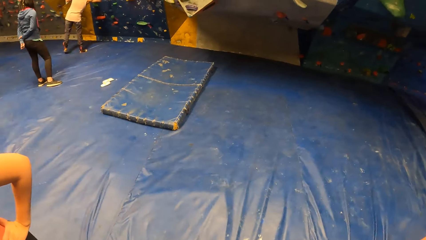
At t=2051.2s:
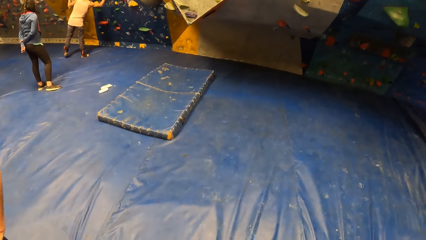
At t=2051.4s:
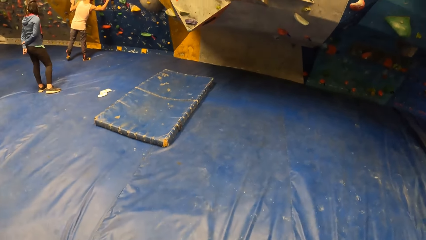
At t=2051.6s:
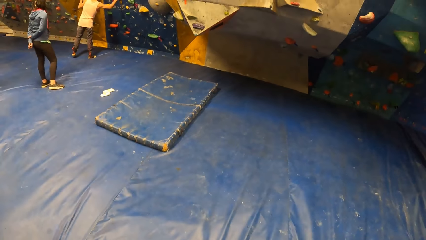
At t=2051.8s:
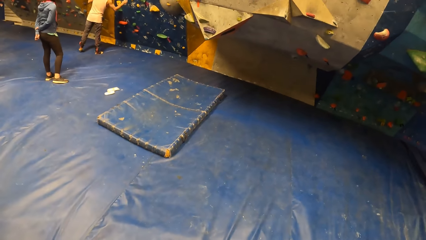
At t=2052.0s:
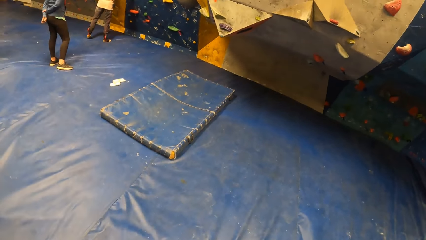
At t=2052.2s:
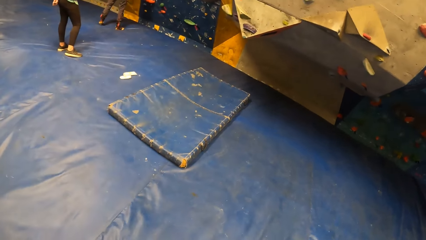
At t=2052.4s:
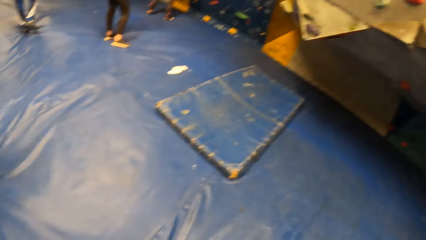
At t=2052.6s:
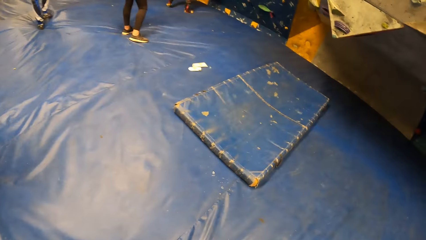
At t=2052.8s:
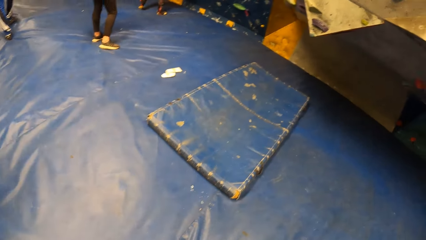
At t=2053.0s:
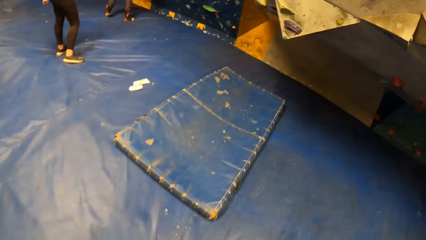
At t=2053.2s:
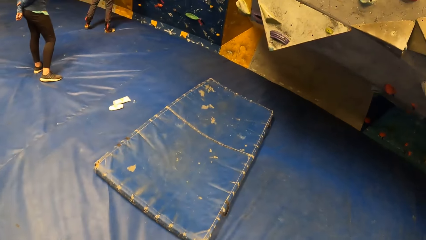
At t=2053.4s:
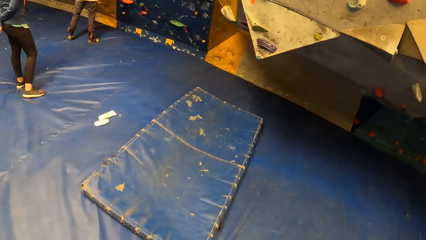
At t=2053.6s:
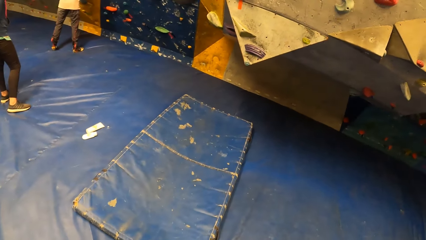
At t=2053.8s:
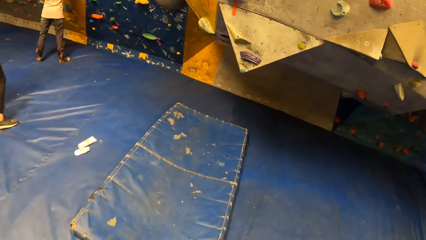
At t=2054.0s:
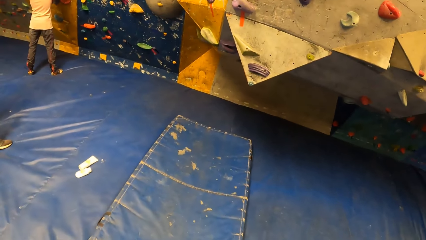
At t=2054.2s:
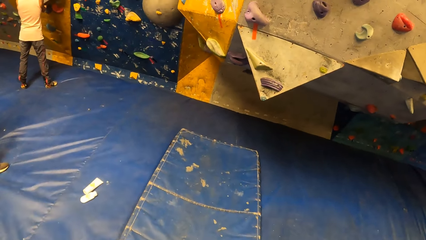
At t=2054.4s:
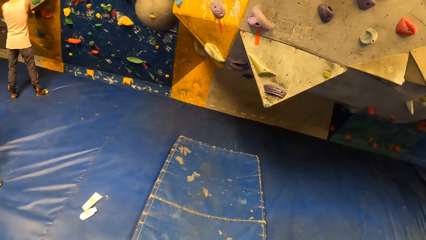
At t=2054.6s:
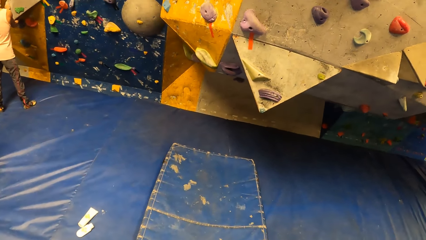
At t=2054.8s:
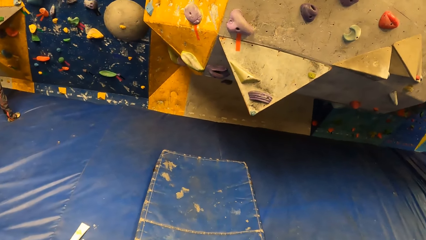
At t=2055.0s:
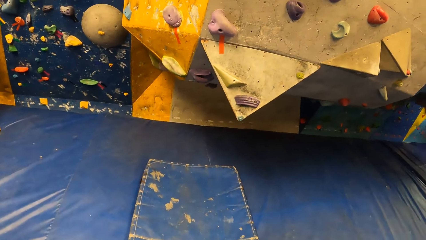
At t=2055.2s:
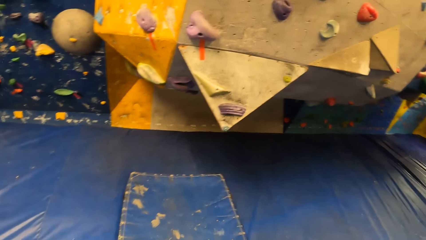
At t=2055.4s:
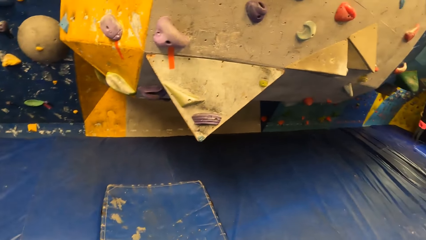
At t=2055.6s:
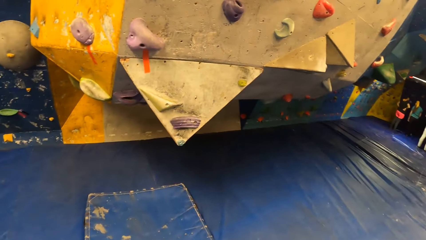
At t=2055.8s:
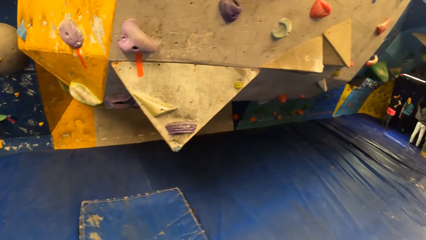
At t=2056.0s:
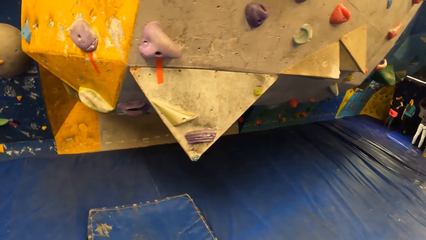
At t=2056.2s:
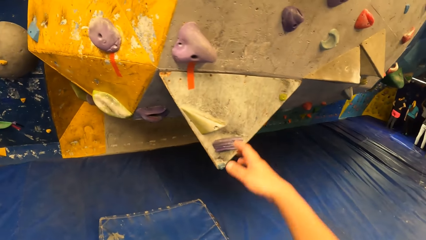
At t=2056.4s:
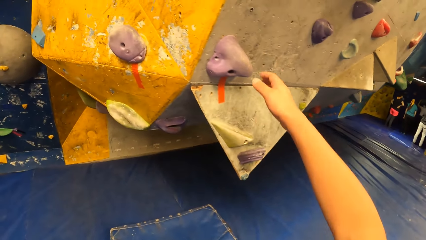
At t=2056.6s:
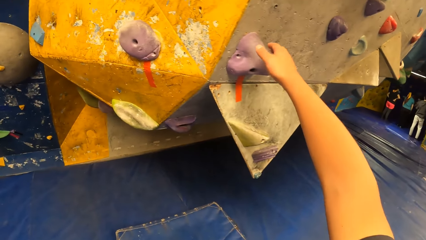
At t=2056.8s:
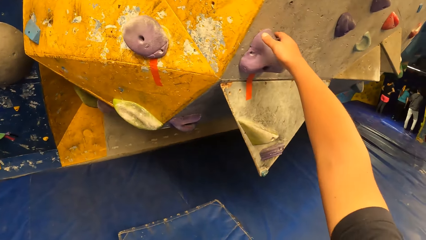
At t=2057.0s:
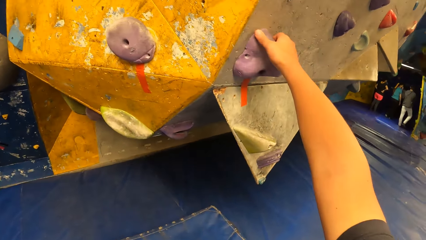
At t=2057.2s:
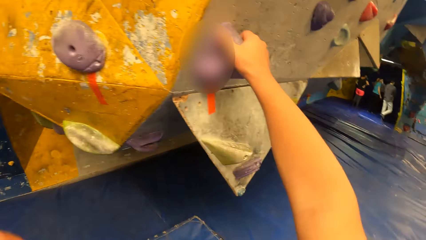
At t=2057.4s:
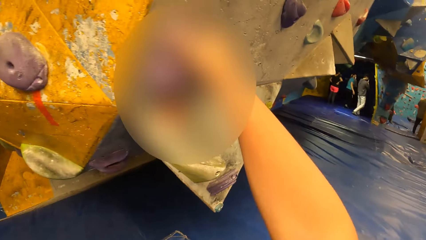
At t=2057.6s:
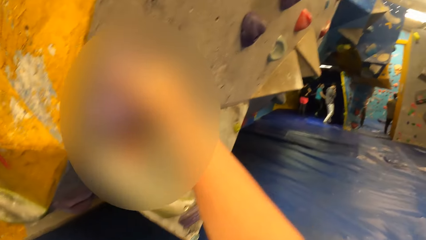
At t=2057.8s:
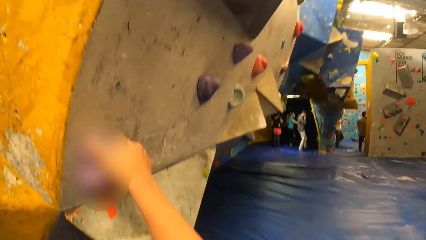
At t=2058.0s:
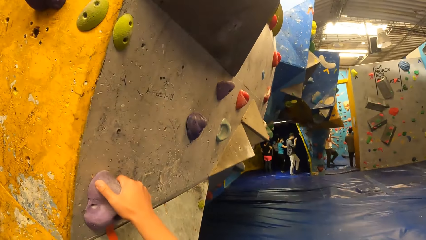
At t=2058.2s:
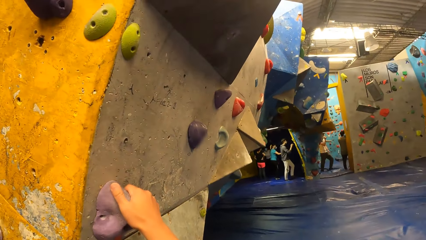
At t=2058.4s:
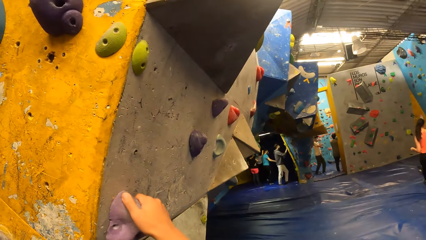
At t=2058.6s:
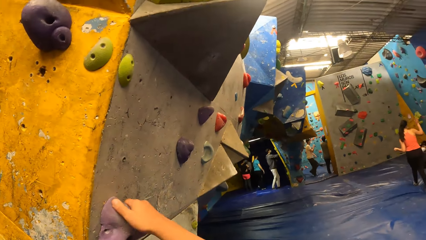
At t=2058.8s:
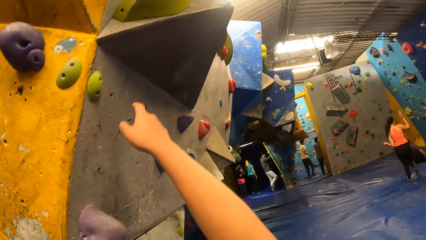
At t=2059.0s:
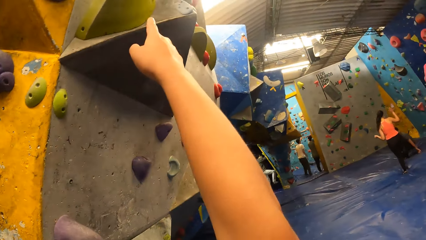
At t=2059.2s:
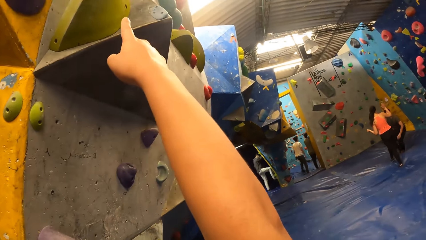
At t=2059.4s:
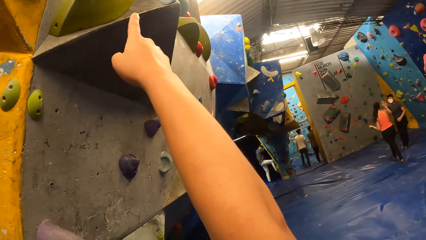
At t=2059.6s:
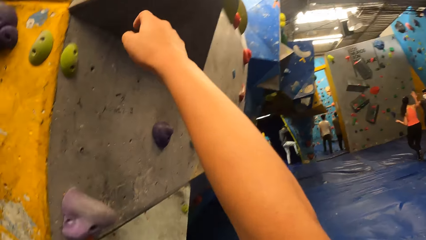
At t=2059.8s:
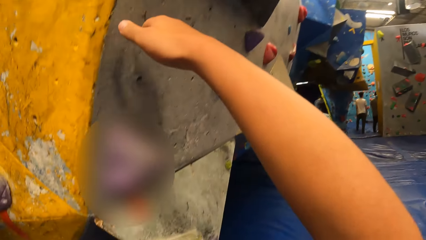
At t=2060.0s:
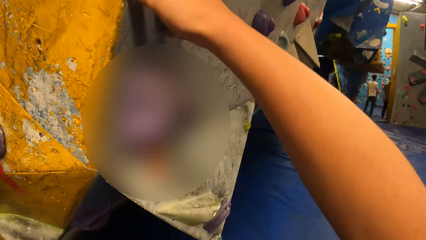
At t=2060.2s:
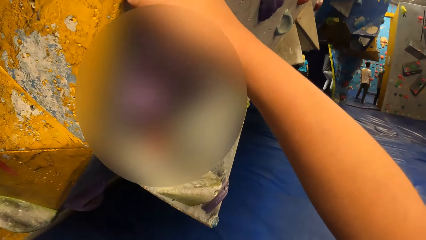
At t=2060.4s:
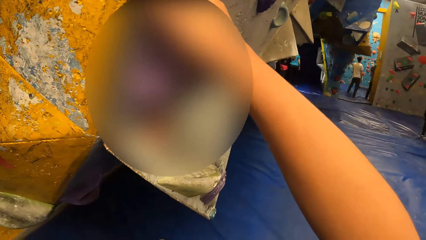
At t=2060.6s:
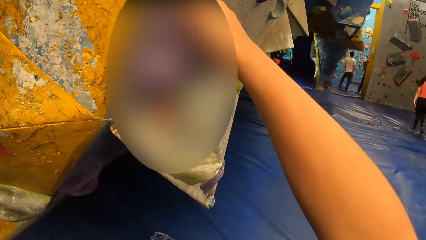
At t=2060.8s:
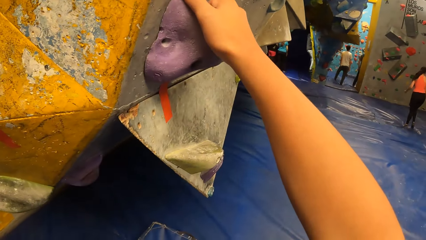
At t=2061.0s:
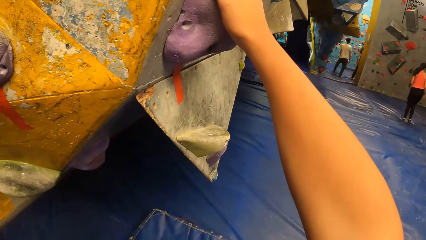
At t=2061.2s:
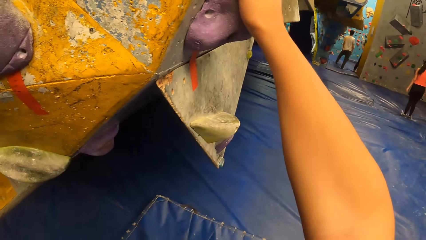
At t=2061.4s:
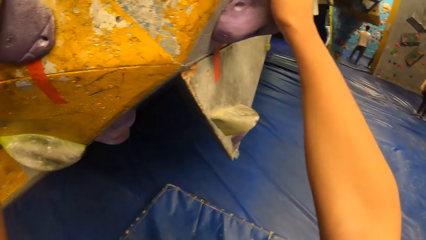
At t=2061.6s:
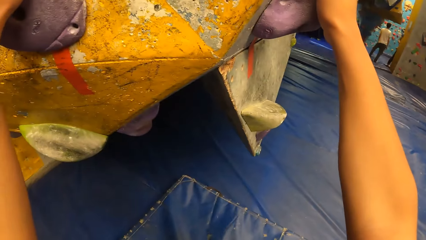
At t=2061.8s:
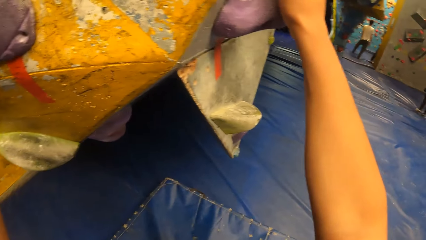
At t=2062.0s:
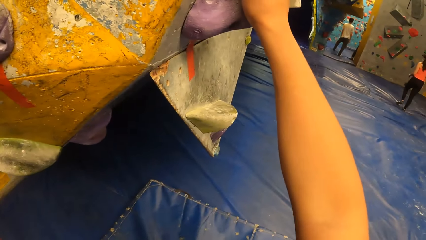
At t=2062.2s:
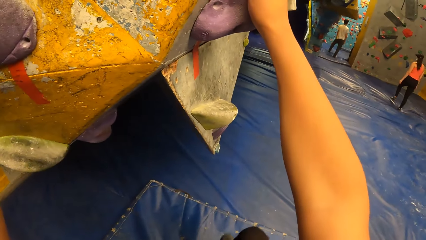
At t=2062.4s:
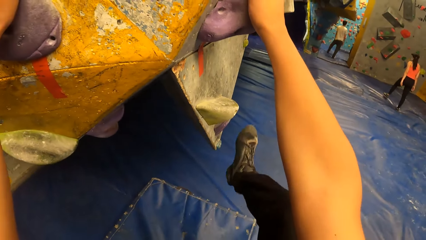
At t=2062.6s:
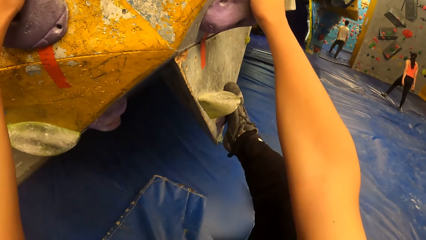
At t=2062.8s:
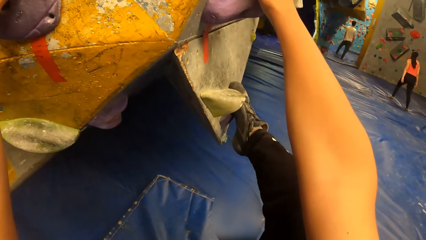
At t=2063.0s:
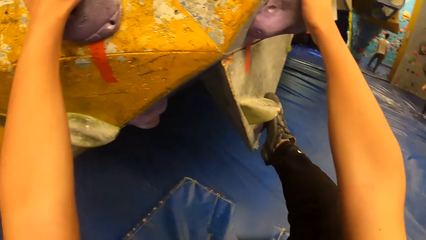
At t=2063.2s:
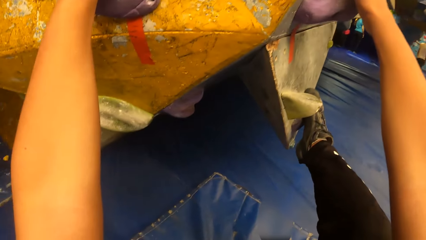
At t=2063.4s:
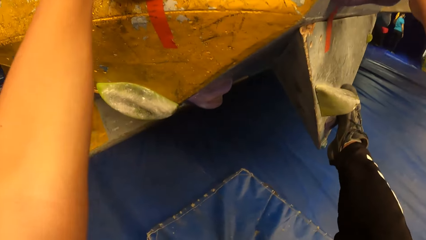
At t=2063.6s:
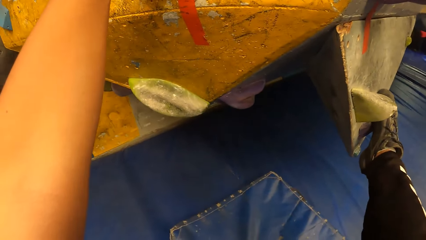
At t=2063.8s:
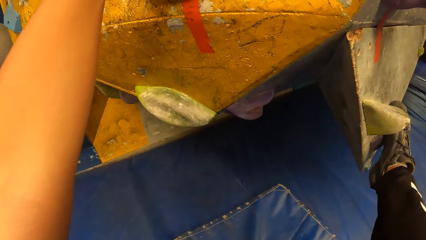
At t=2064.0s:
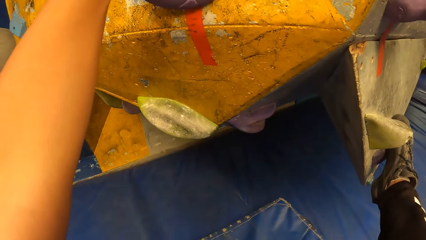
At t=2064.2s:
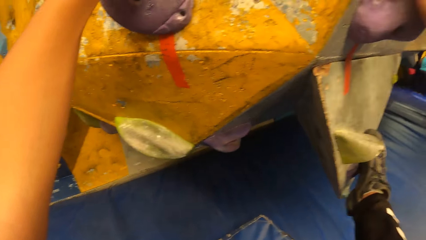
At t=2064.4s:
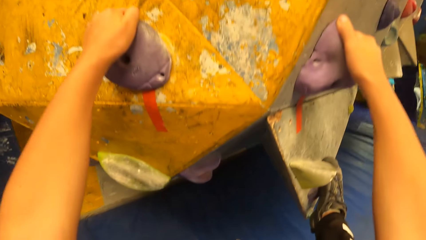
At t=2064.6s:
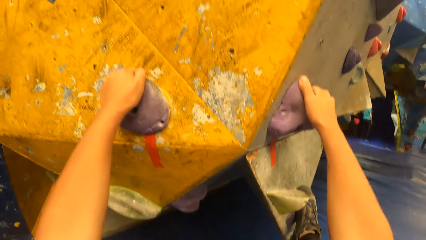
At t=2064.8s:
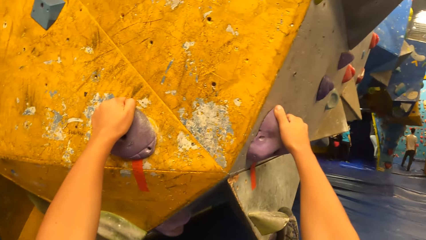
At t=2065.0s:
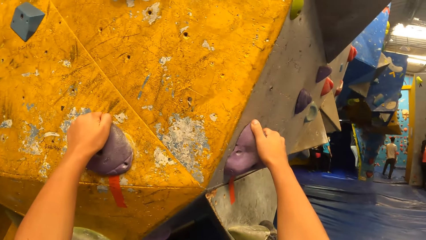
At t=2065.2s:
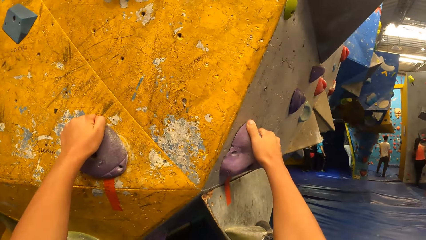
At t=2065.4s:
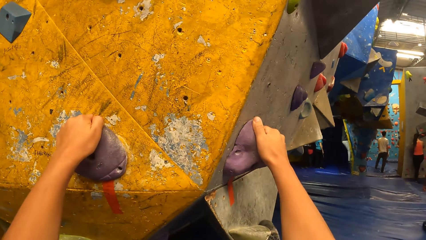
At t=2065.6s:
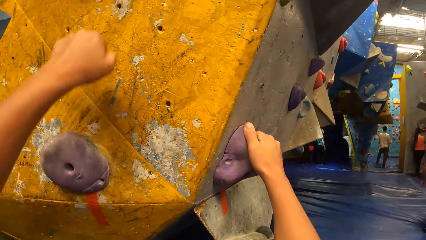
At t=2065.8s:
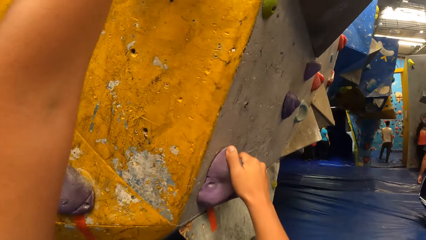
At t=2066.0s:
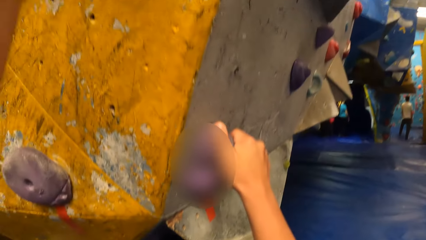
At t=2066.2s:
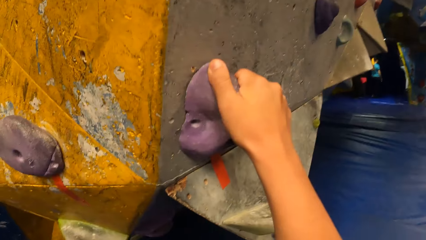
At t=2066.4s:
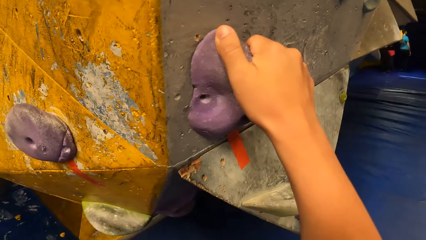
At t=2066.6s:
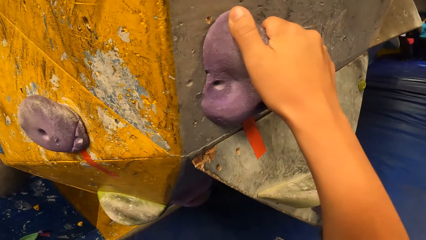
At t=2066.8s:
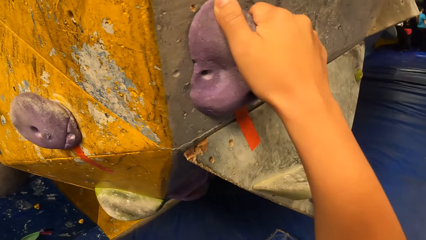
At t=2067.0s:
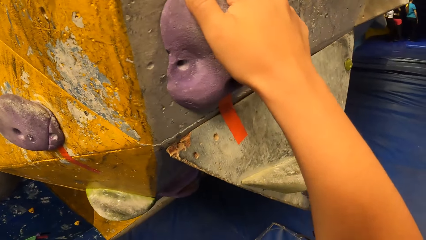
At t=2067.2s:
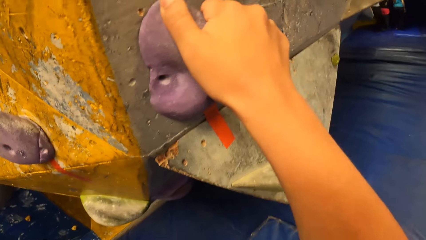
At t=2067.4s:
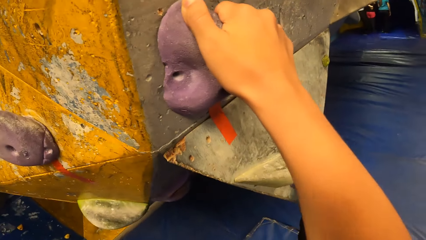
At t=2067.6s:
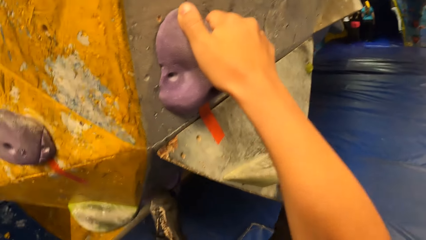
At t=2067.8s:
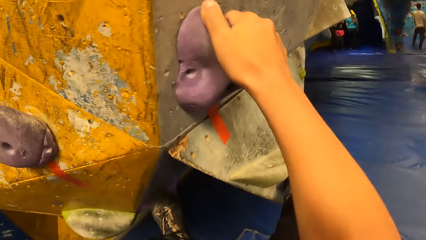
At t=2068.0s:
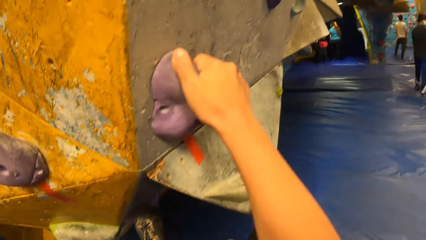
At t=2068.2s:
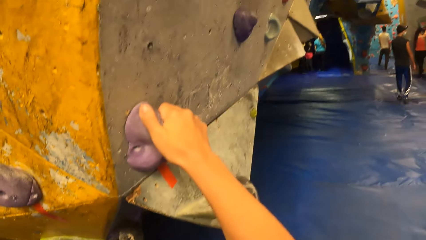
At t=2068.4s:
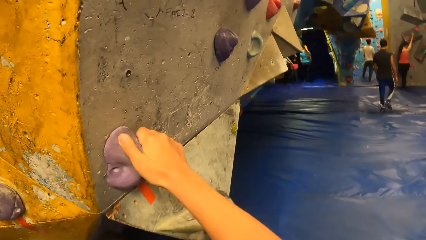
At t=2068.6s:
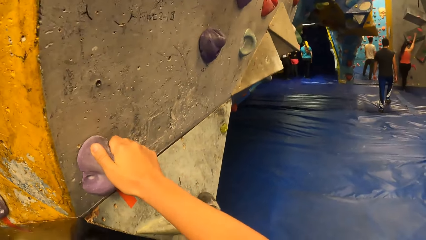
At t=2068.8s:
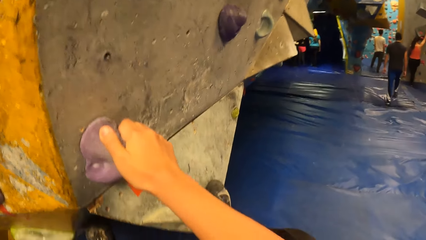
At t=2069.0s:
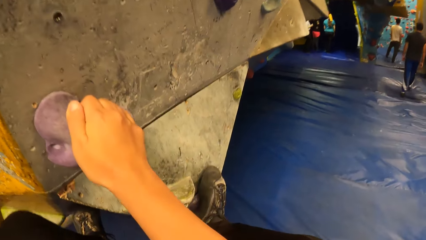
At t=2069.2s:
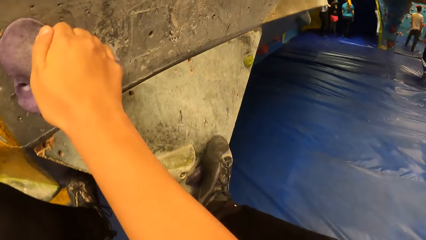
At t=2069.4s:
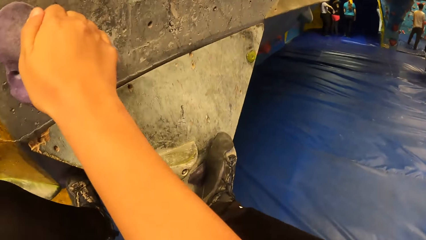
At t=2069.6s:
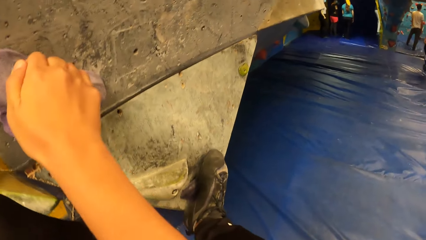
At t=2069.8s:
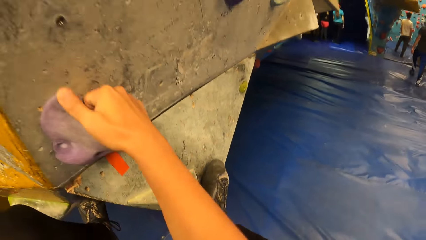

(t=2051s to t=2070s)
The camera wearer walks towards a wall in the room. He holds a climbing hold on the wall with his right hand. He gestures with his right hand. He climbs the wall.
